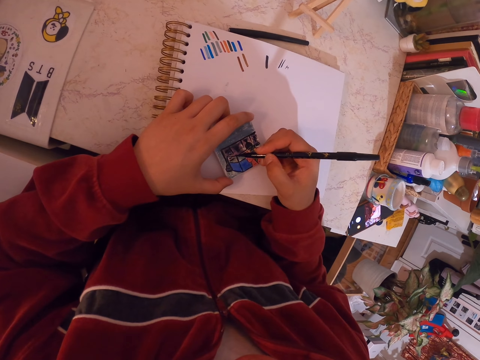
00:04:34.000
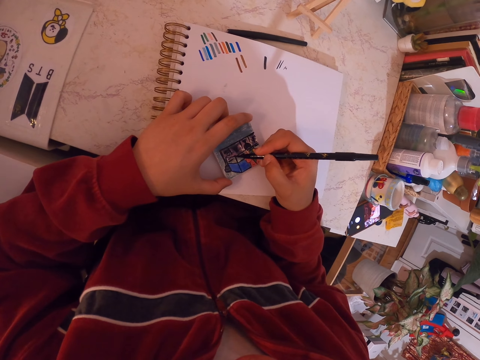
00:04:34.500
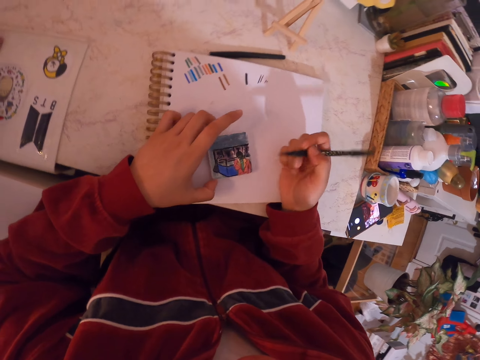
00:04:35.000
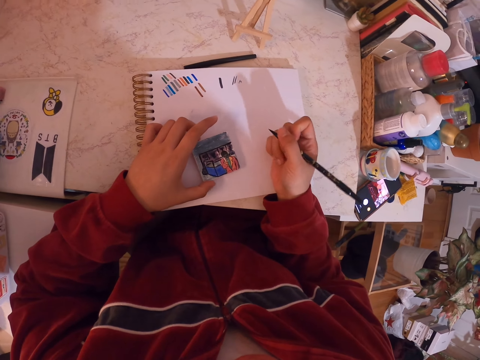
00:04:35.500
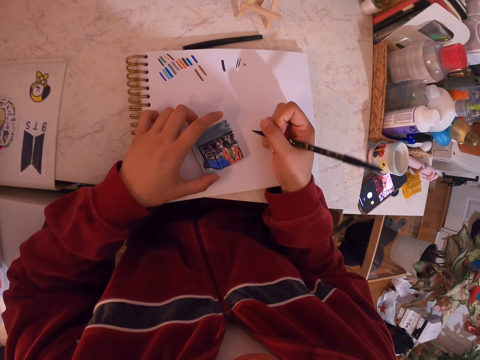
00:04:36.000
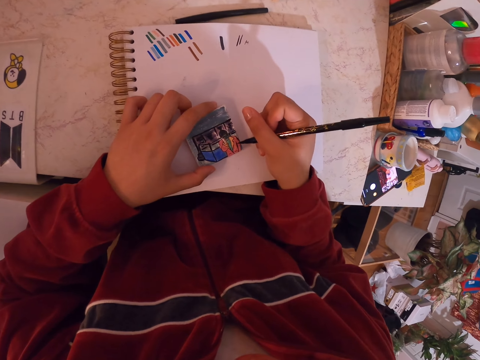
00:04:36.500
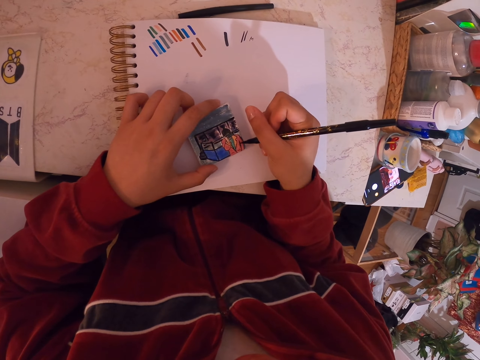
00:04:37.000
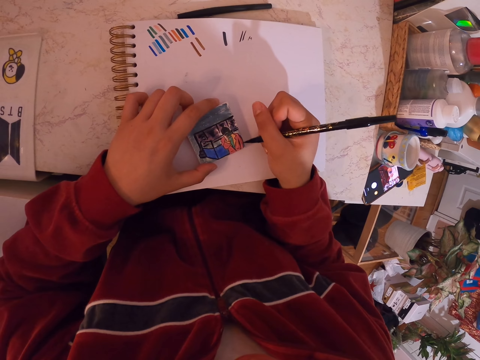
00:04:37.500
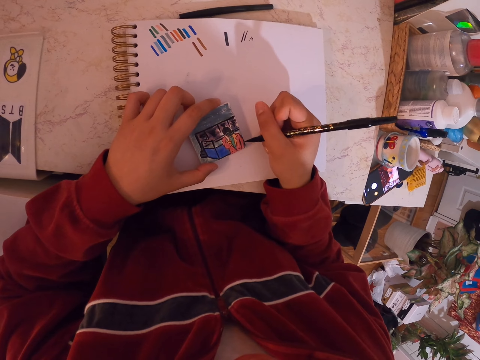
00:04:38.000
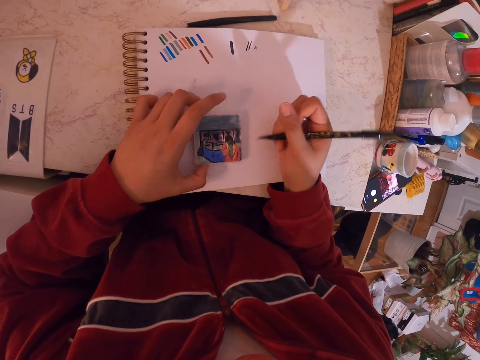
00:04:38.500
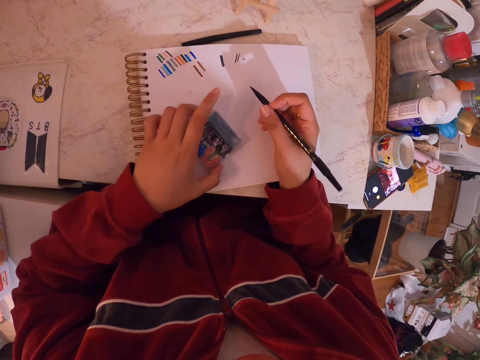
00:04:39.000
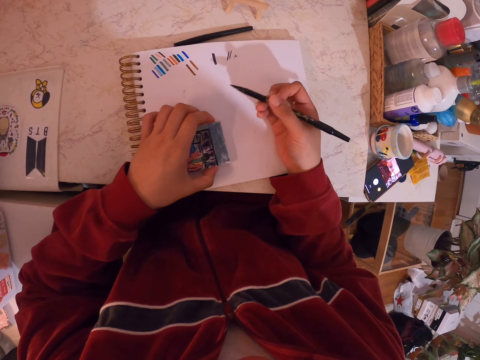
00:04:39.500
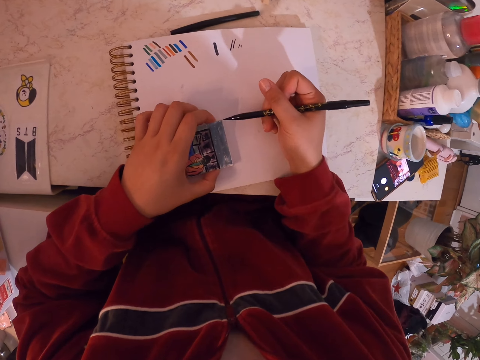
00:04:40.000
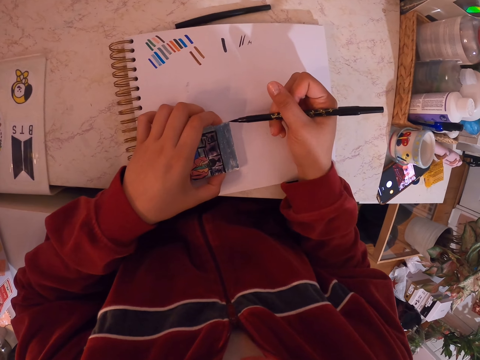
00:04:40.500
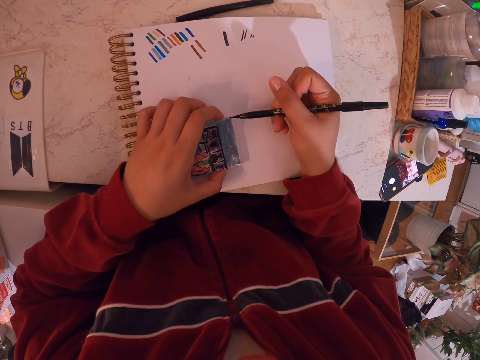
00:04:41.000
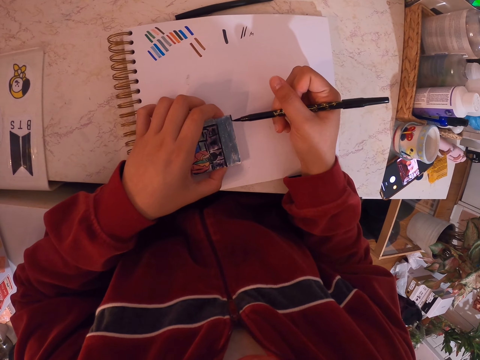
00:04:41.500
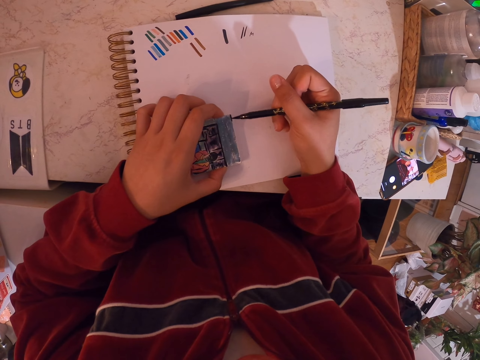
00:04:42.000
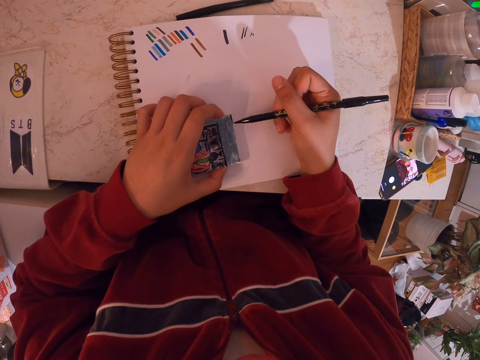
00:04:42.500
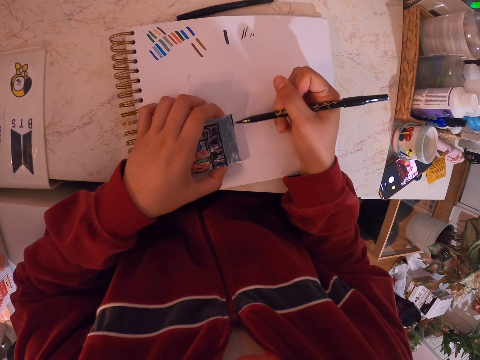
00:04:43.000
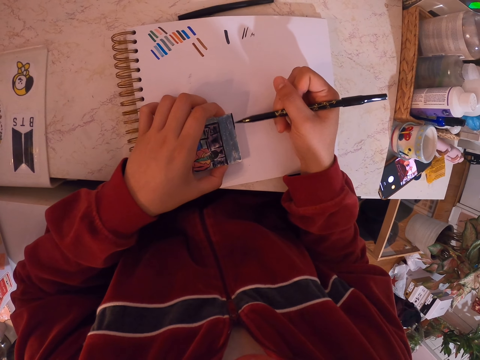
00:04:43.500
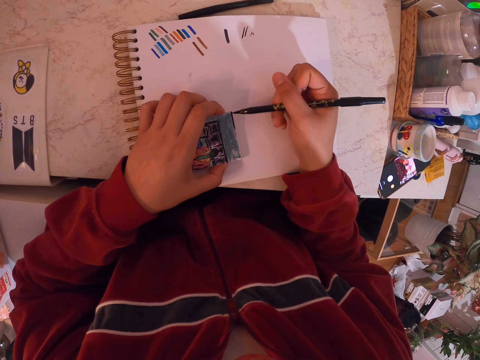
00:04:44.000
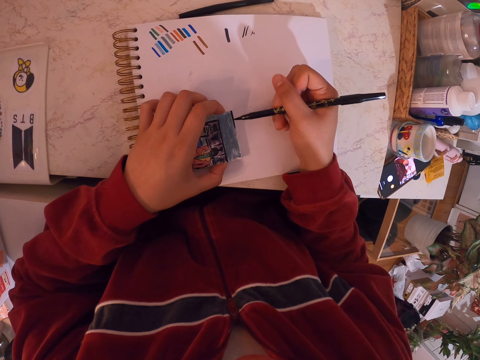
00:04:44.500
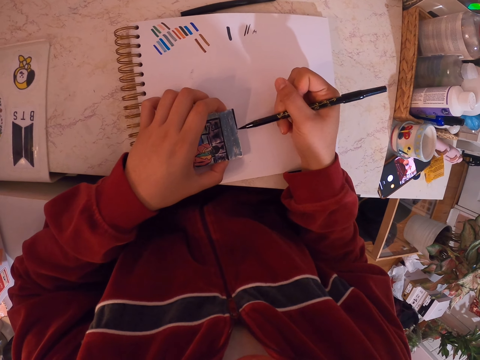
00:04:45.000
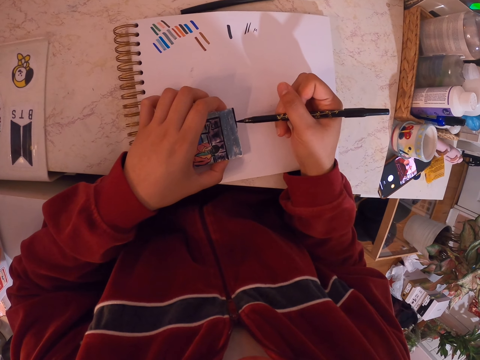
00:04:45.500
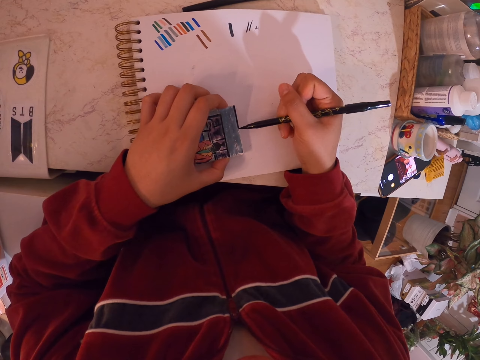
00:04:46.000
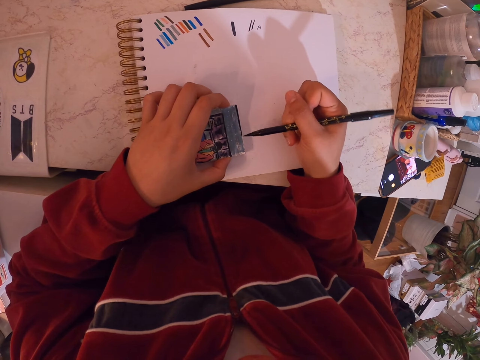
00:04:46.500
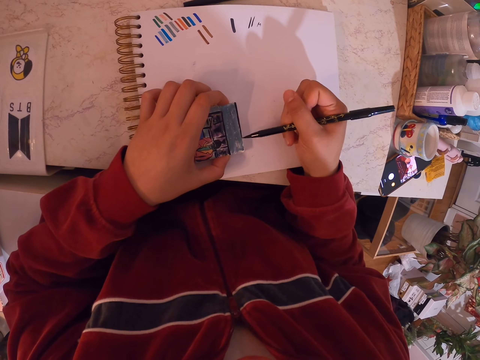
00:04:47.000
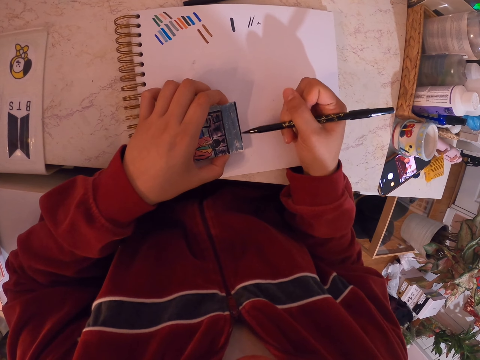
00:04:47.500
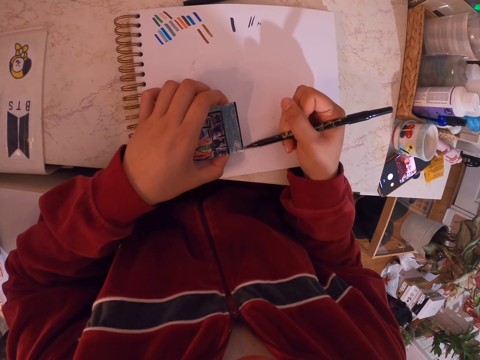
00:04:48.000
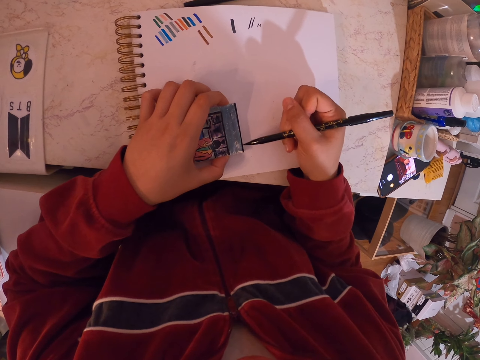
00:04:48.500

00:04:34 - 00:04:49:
The camera wearer turns the miniature painting, holds a pen, and pauses. They look at the art. They paint the art with a painting pen. They hold the pen and turn the art. They paint the art with the painting pen.

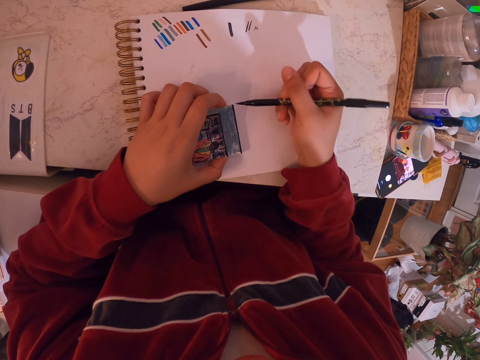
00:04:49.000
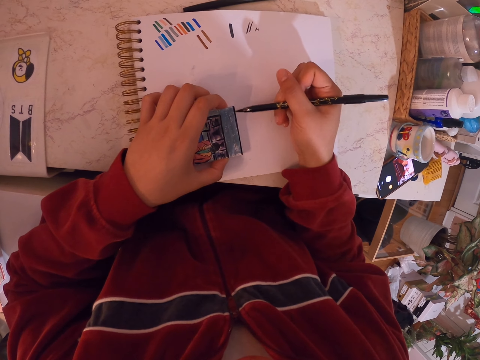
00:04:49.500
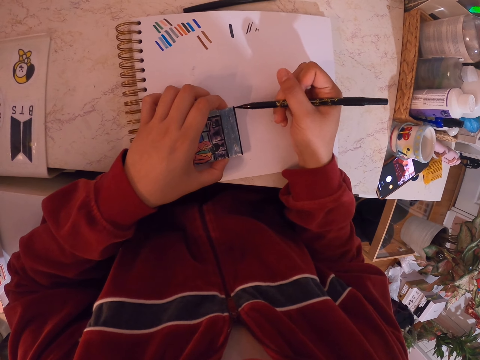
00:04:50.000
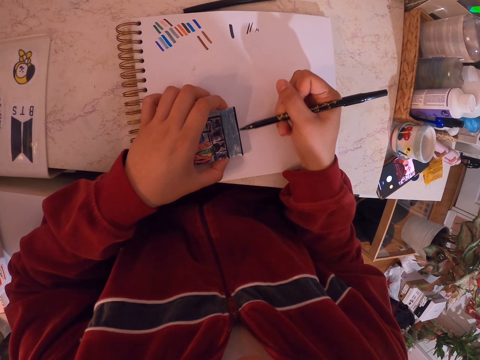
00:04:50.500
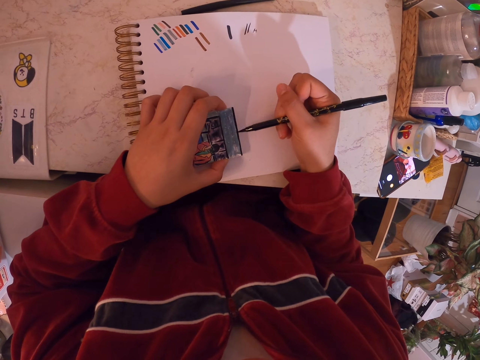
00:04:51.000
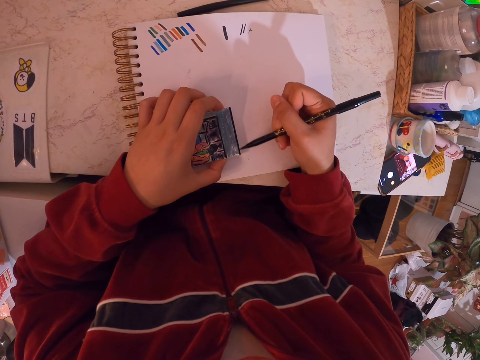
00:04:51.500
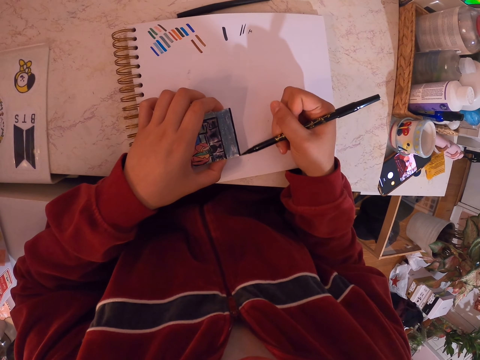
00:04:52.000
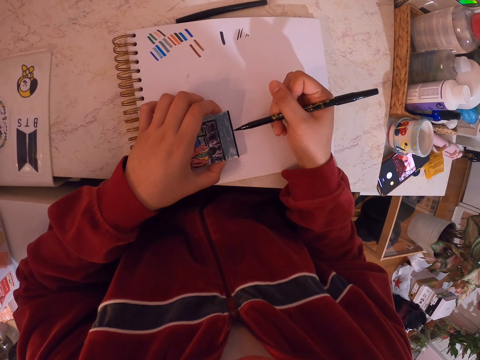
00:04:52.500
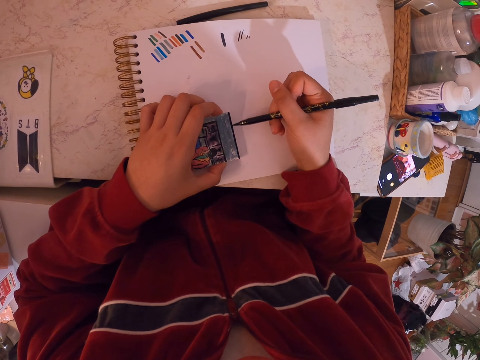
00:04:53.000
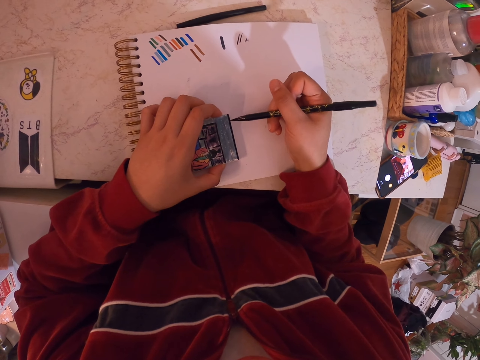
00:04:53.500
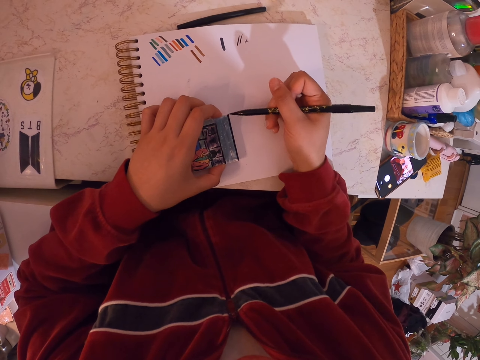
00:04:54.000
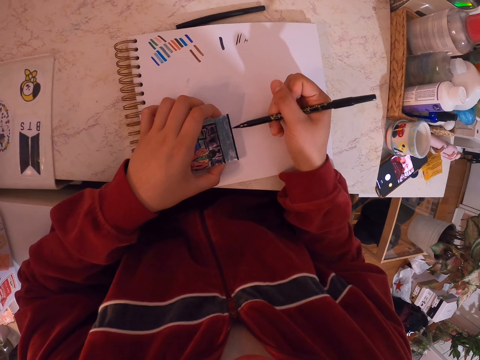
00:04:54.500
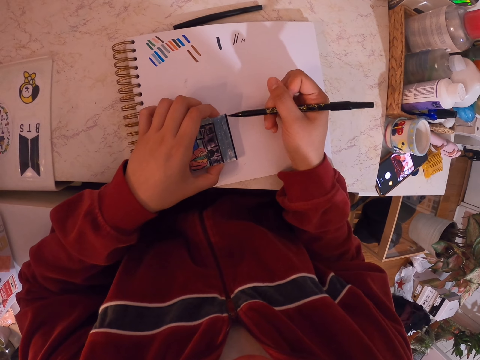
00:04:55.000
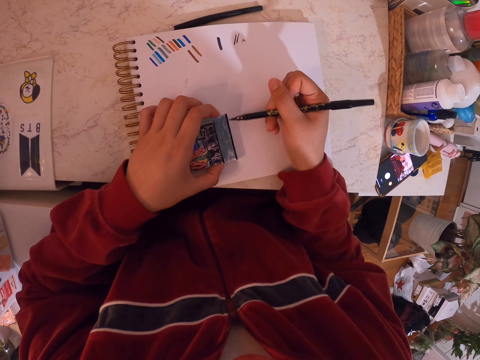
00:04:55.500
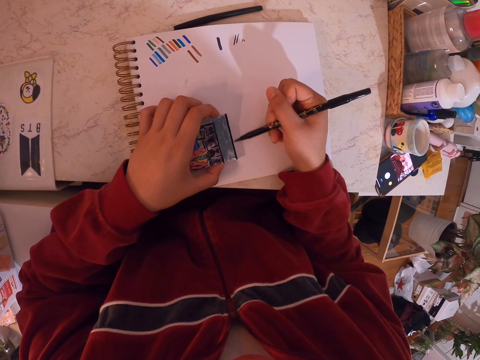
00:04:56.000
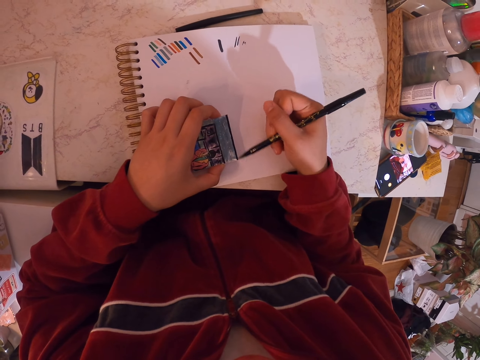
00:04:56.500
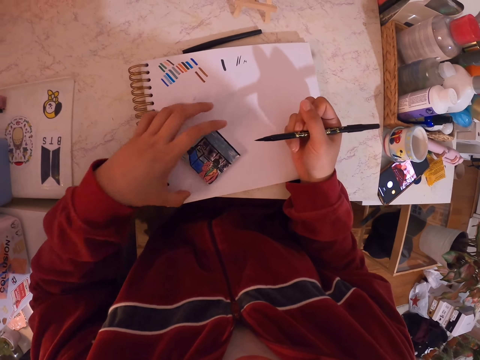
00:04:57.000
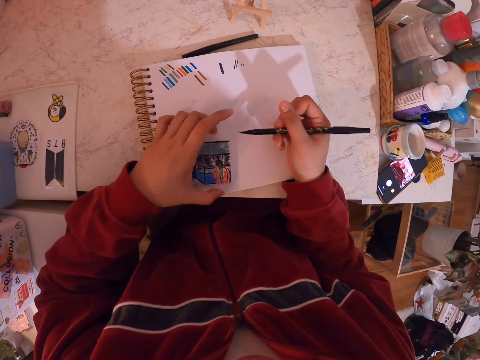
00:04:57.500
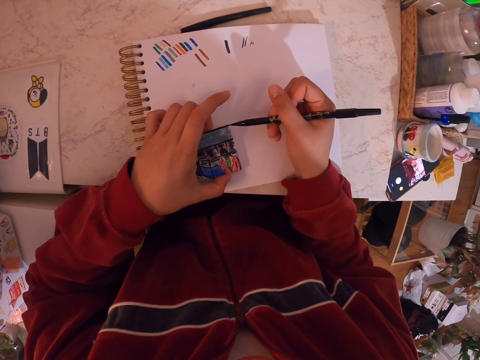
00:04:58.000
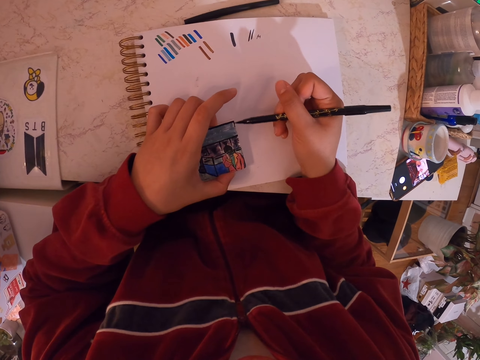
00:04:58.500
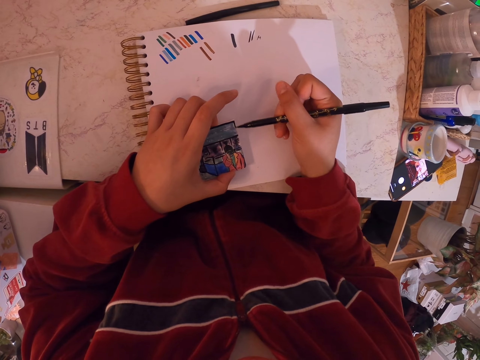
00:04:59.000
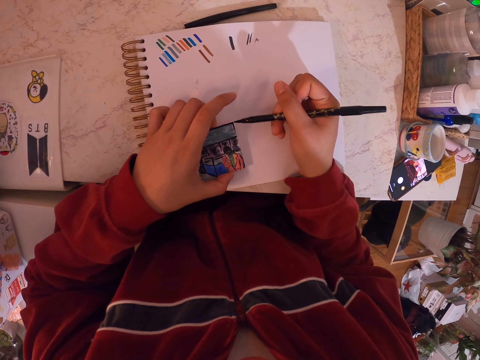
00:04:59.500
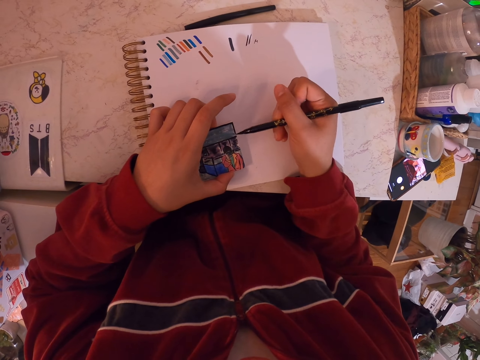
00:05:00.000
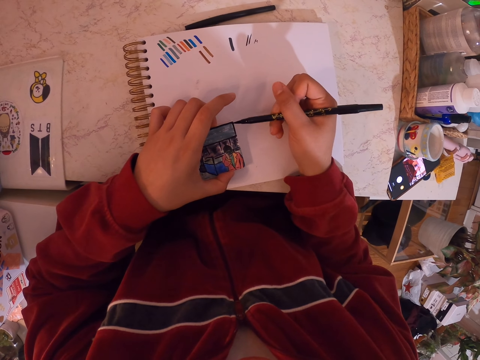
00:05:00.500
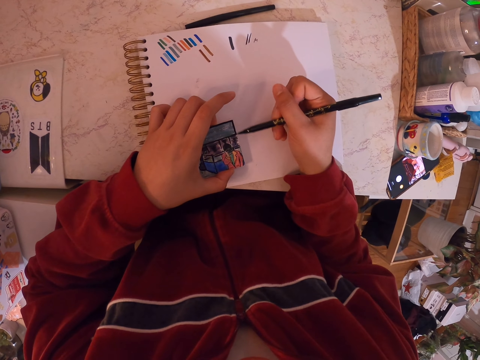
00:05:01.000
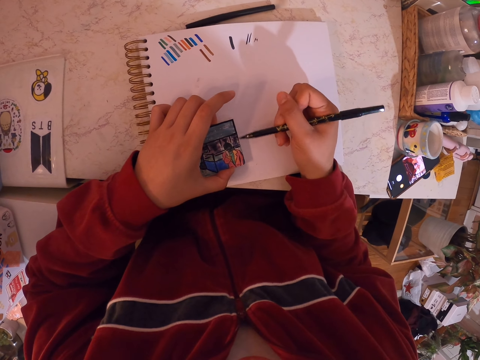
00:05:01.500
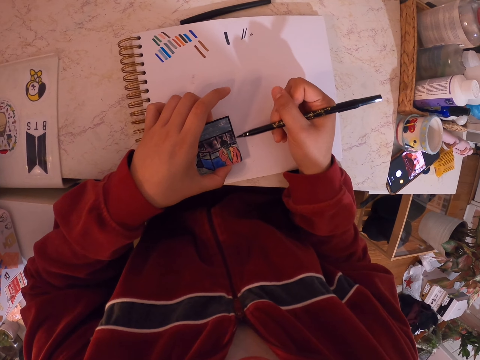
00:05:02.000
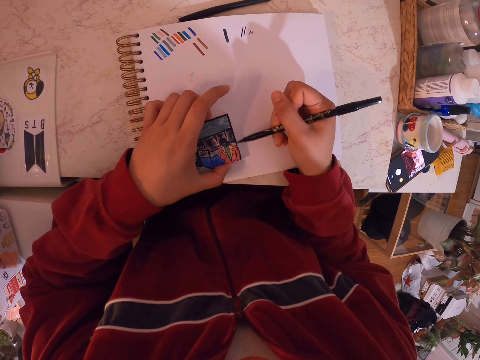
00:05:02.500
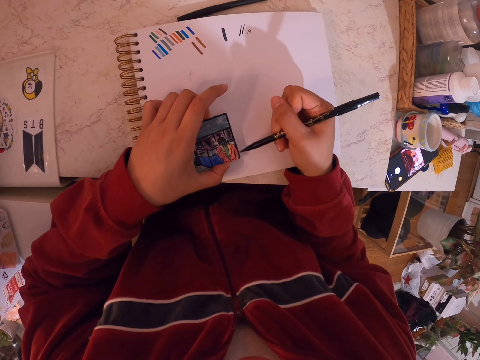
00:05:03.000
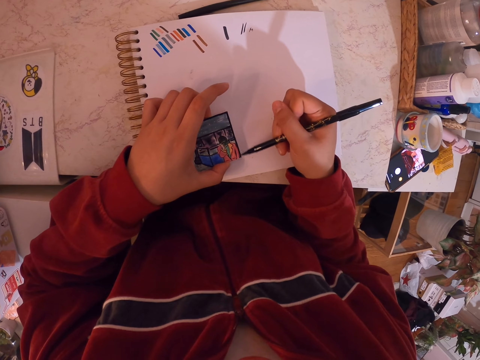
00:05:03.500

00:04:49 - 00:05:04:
The camera wearer holds a pen and rotates the art. They paint the art with a painting pen.
